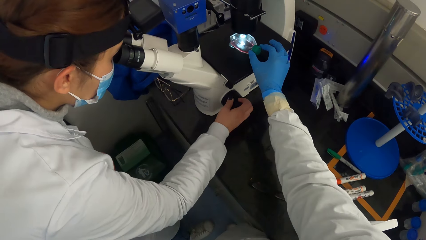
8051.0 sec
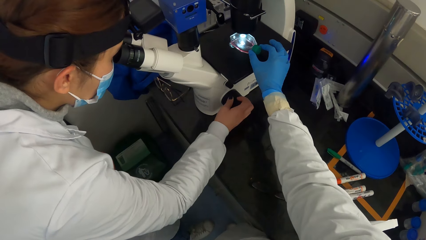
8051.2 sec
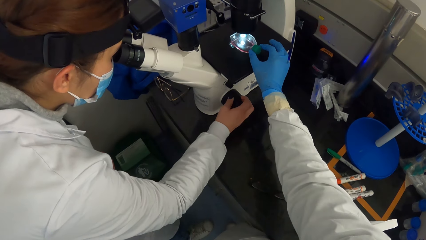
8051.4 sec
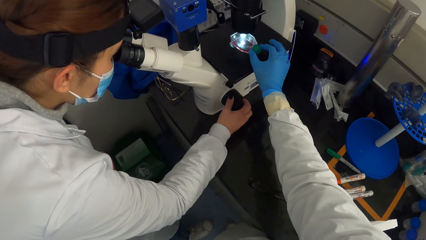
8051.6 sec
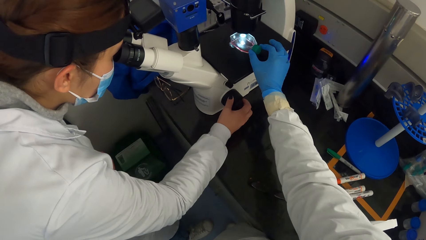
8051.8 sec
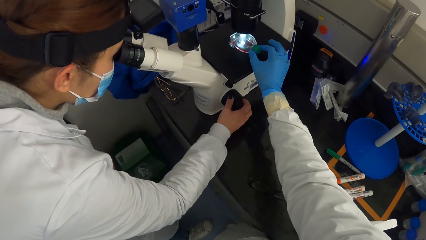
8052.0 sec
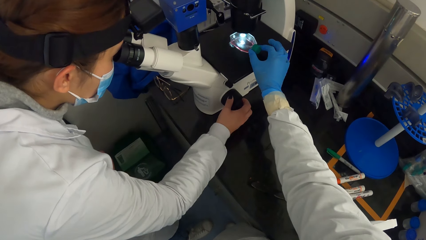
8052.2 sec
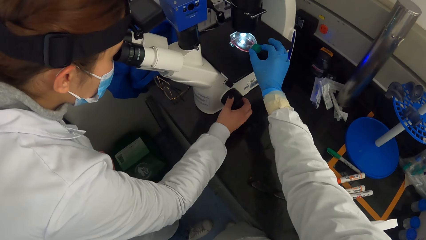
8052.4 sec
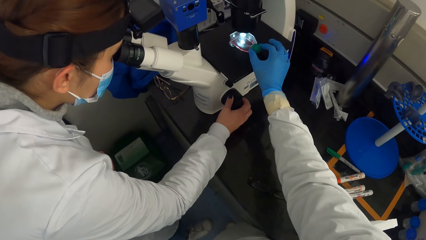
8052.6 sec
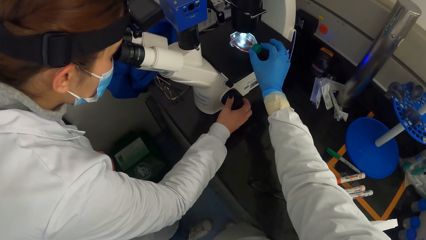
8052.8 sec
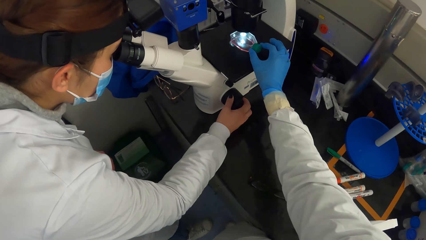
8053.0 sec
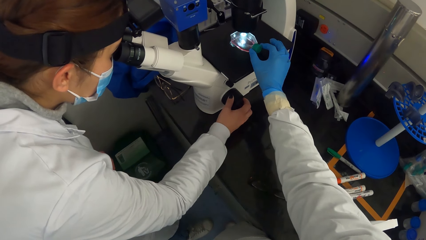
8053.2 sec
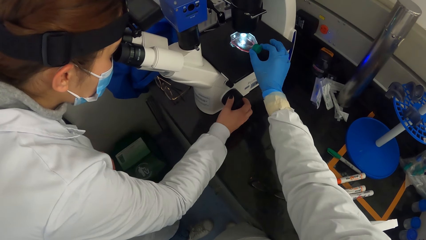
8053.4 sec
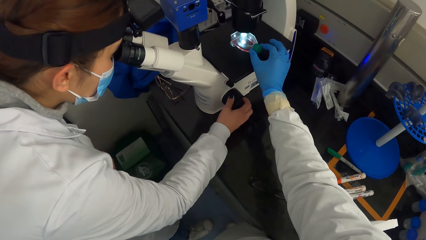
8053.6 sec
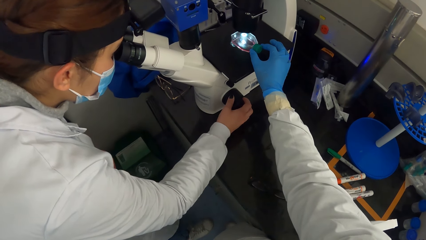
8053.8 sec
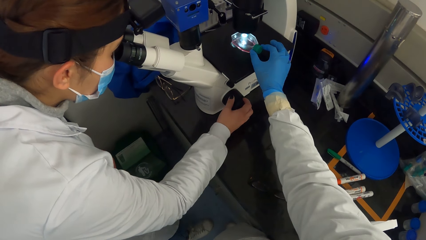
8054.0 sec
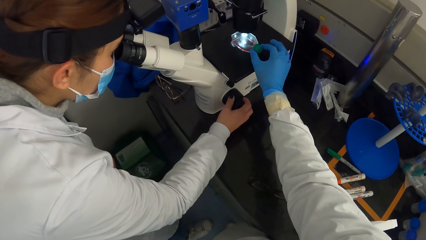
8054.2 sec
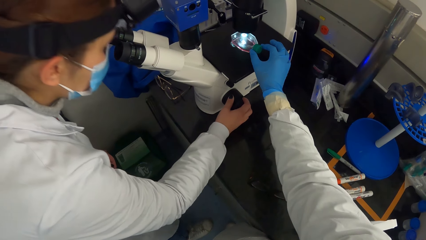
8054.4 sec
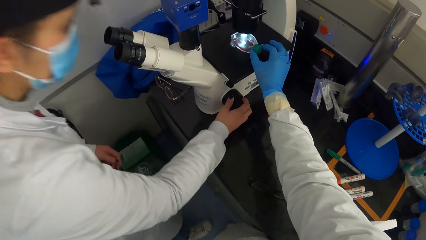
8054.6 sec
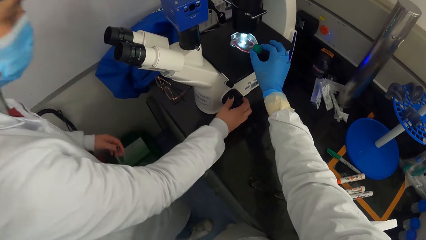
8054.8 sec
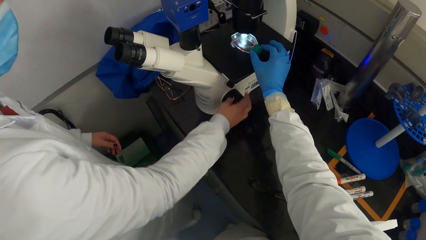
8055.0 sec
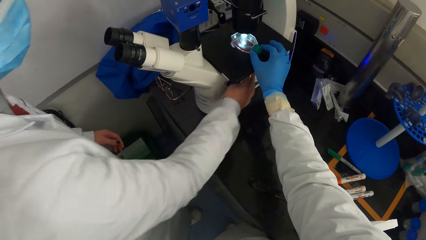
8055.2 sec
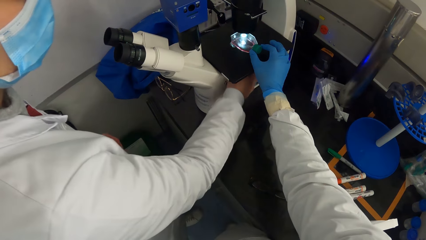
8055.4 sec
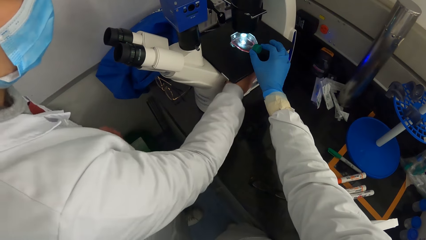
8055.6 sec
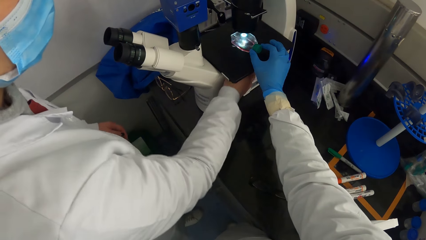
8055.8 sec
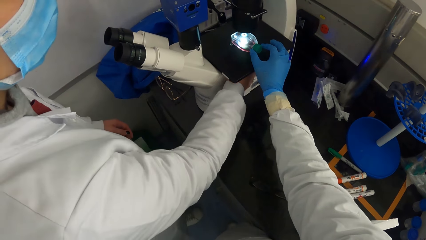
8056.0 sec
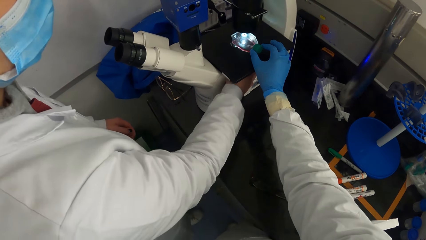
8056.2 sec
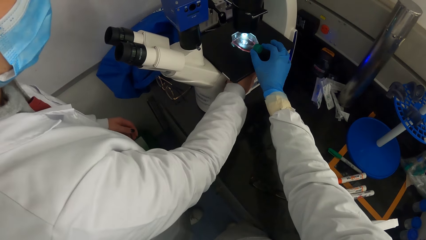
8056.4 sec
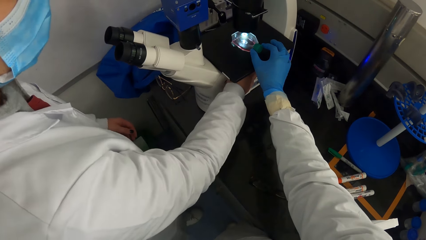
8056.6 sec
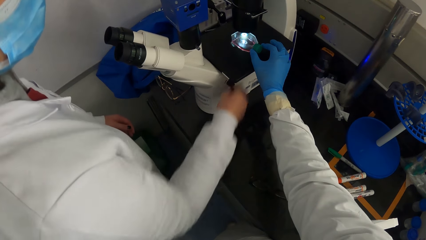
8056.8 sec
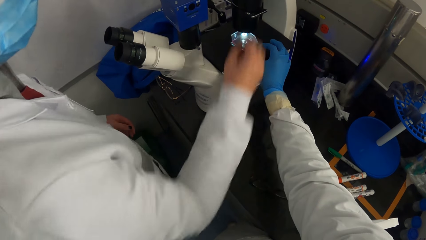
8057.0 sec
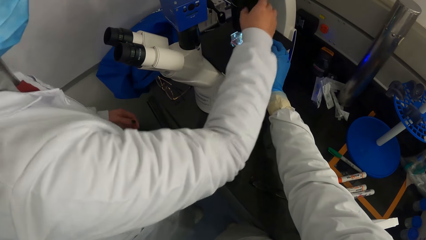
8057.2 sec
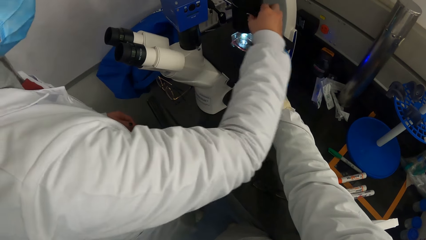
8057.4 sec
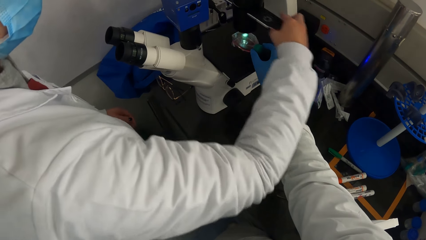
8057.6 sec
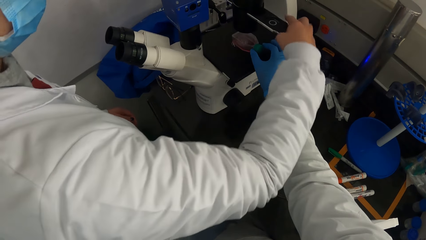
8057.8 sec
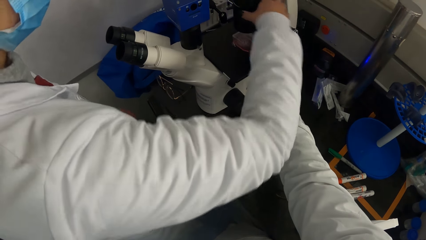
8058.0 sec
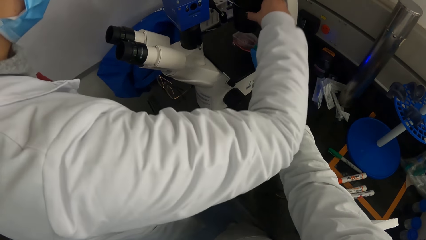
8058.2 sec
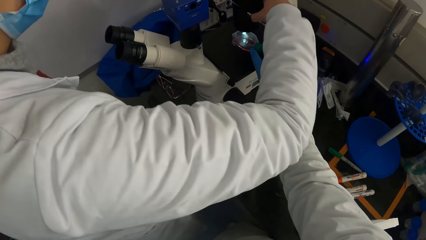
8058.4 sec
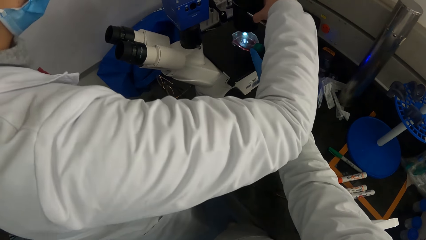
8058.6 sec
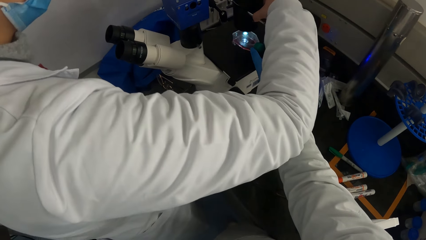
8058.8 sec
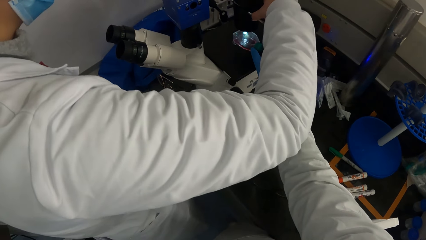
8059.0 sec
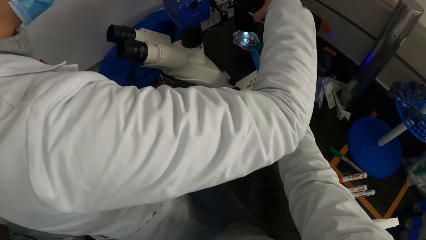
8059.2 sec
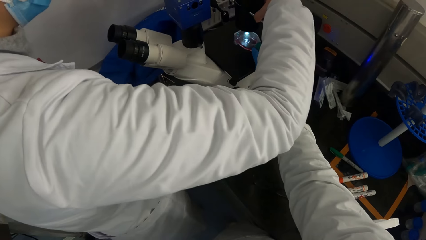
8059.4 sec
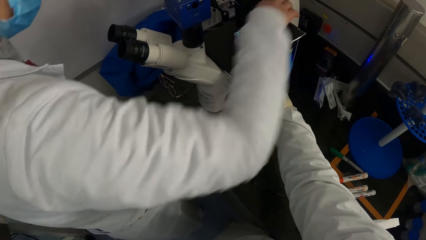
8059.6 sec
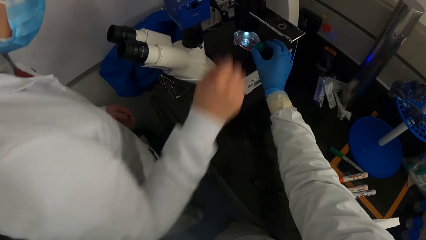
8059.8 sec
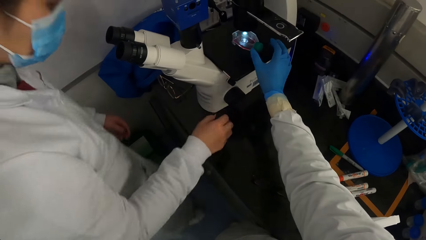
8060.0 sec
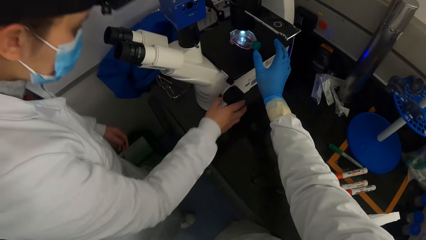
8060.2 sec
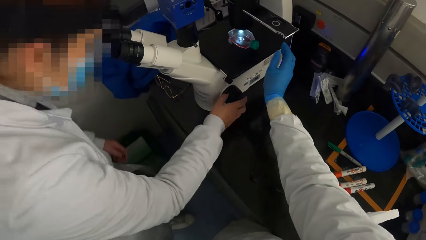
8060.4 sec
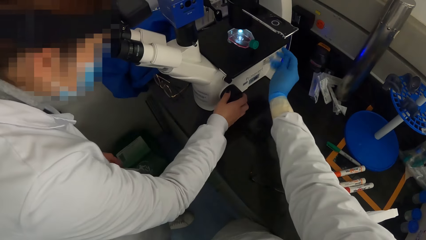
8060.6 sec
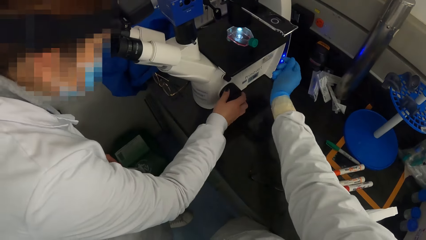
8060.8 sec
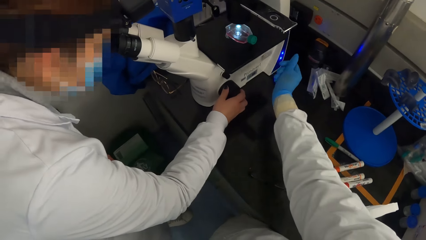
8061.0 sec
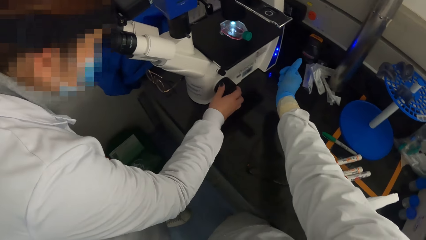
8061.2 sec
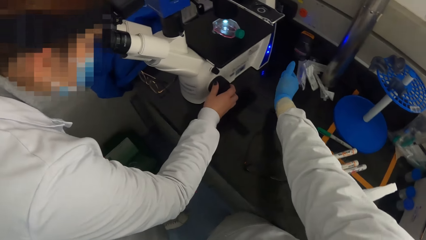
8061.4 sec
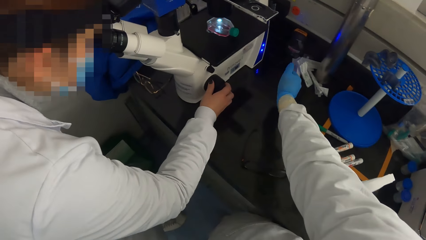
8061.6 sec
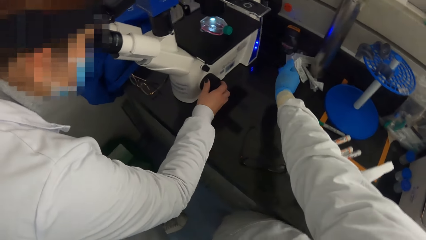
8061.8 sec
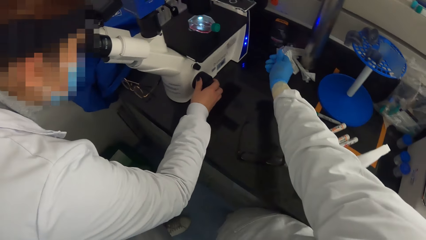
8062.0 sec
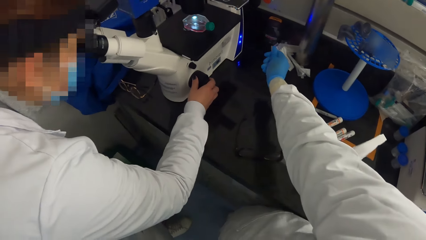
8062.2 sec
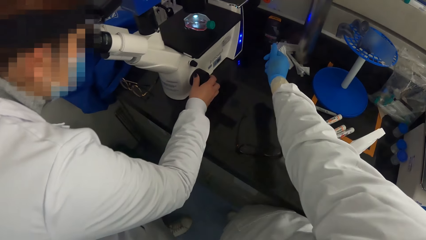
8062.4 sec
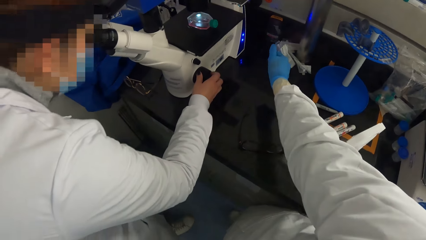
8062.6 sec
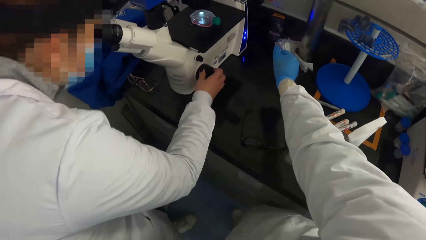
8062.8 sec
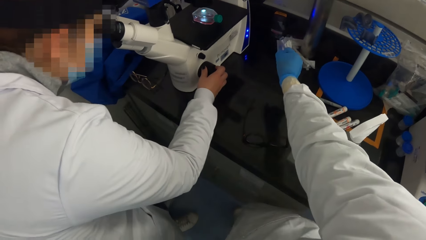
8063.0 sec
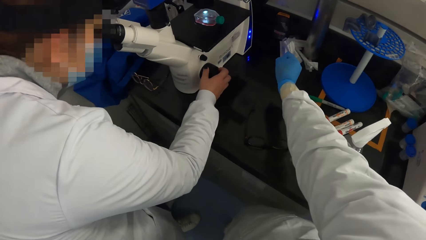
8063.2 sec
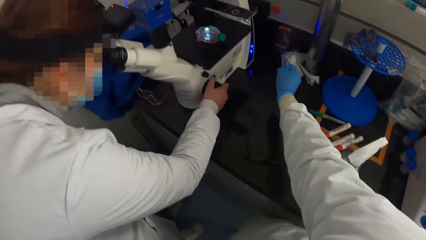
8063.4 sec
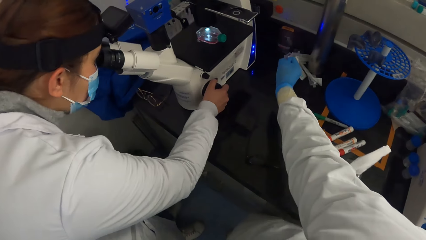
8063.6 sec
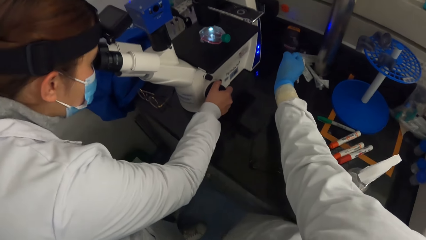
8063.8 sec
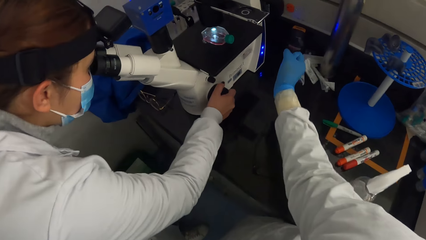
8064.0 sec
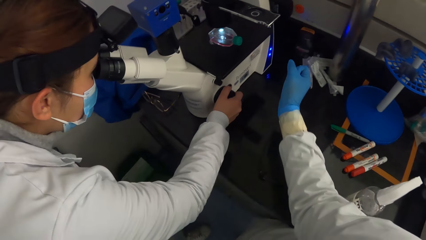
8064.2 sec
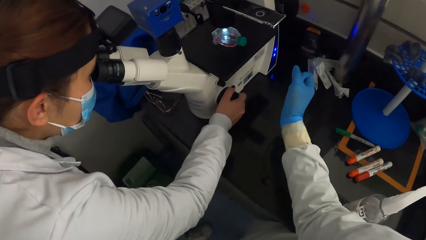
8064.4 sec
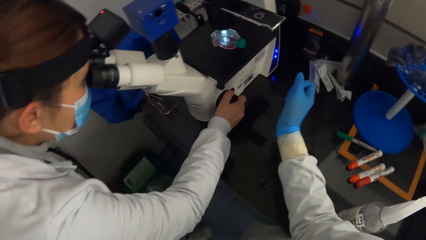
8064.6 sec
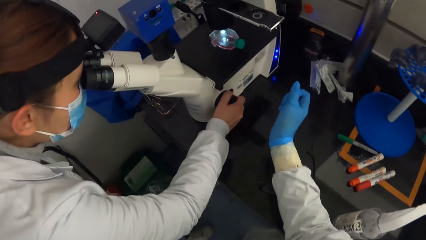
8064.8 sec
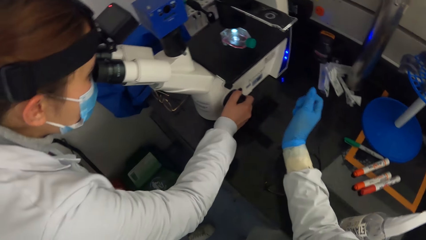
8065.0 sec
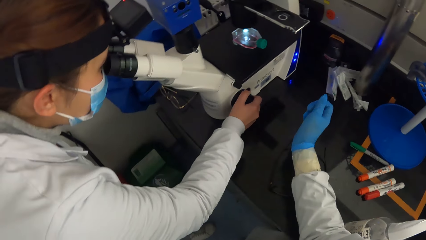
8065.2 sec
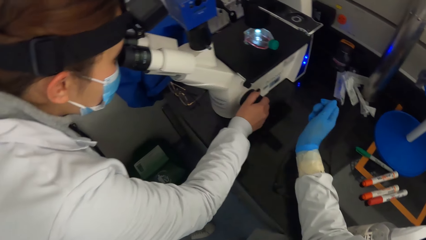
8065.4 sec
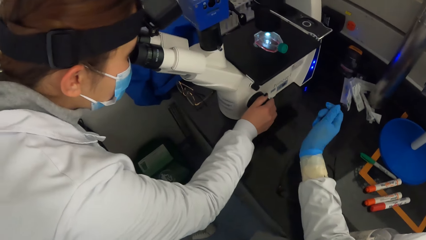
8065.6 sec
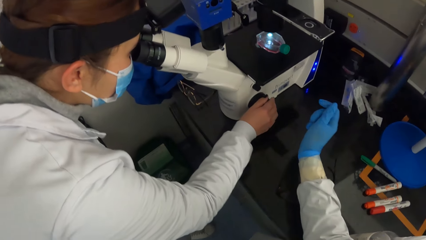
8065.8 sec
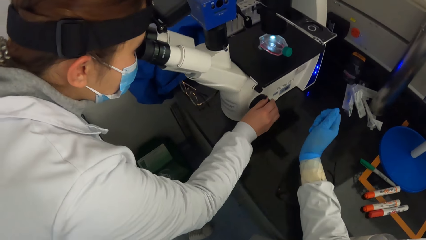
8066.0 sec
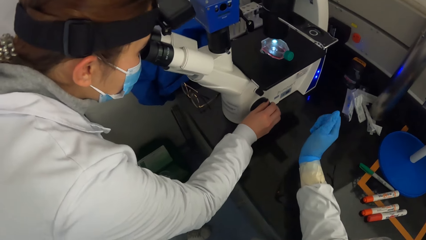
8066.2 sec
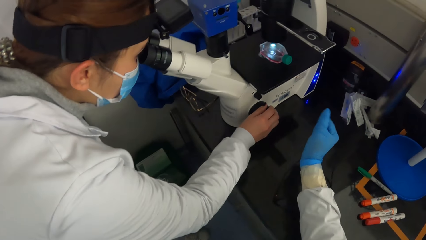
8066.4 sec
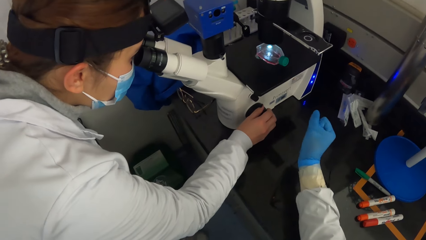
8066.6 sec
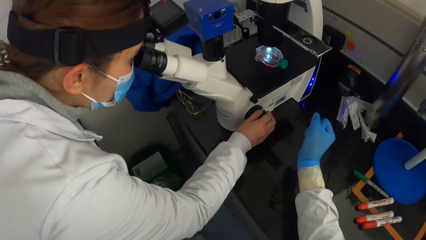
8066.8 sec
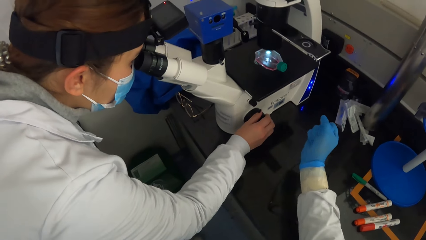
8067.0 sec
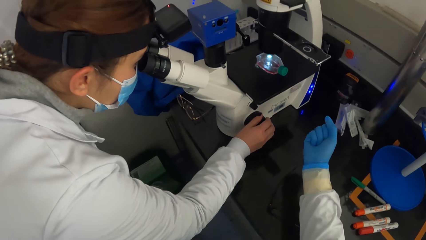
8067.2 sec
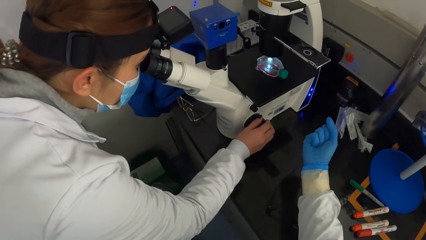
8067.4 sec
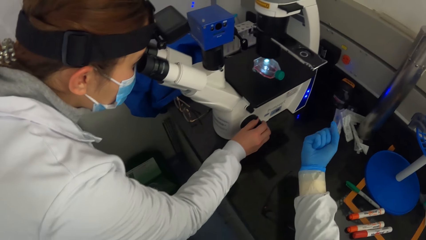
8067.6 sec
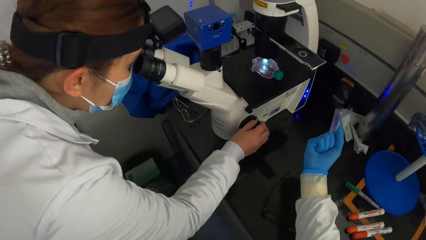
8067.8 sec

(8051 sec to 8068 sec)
The woman adjusts the illuminator of the microscope with her right hand. She pulls the plate of the microscope with her right hand. She looks into the eyecups of the microscope. The camera wearer lets go of something. The woman adjusts the coarse focus of the microscope with her right hand.
